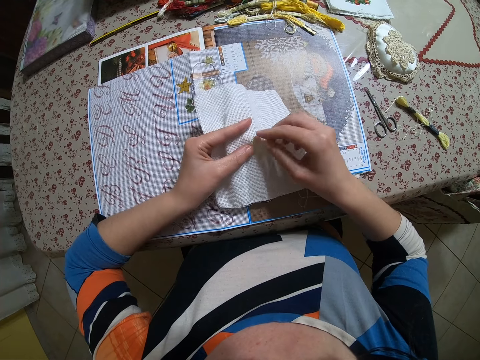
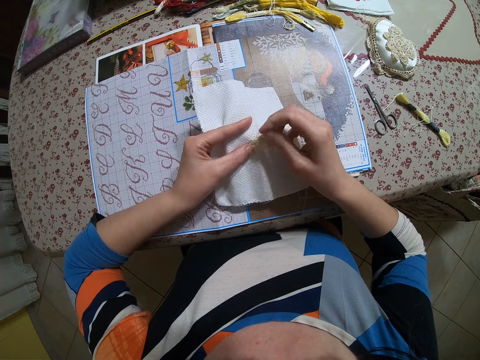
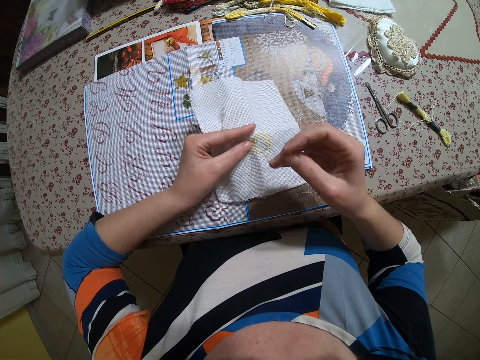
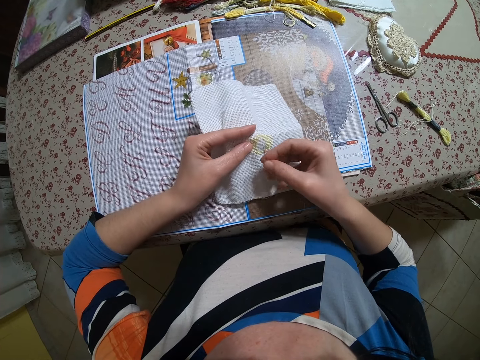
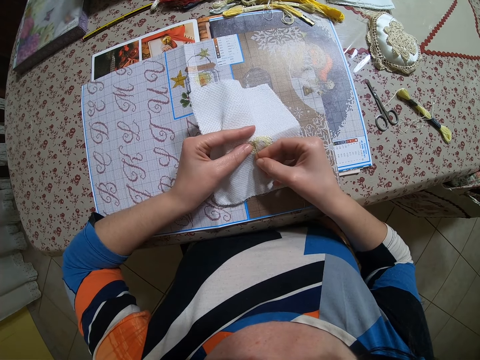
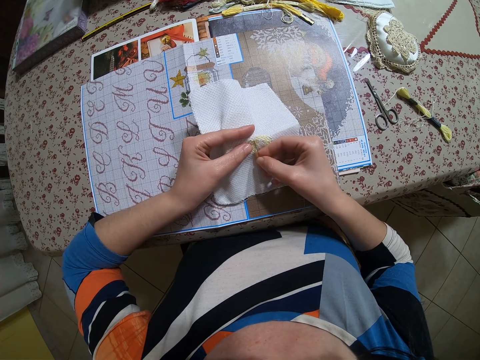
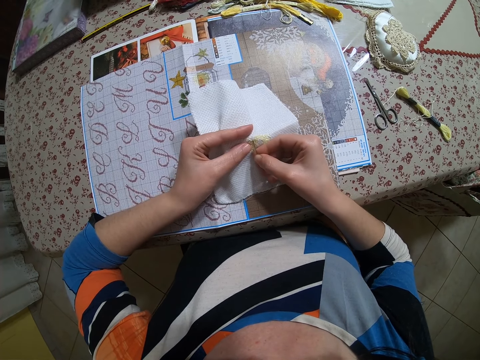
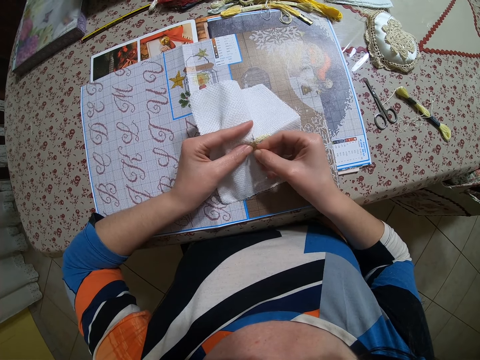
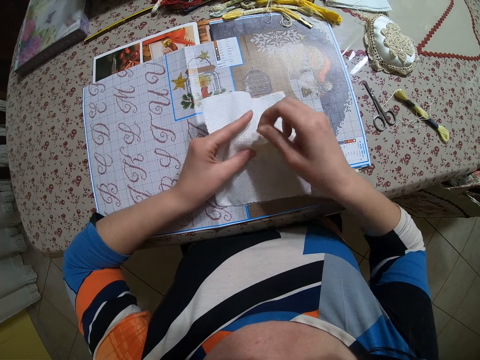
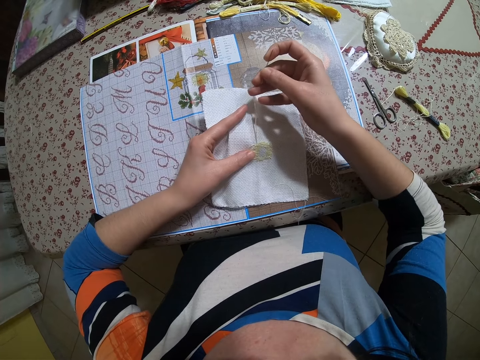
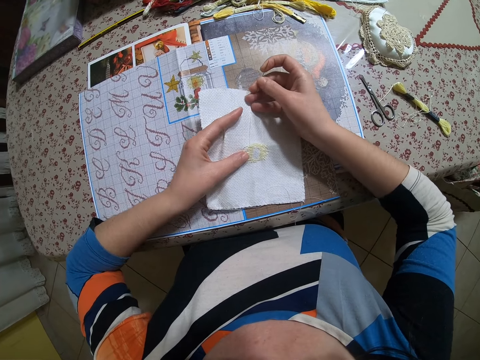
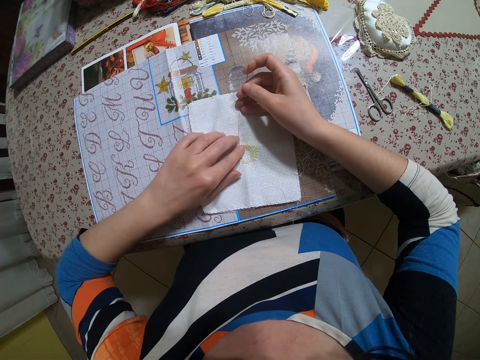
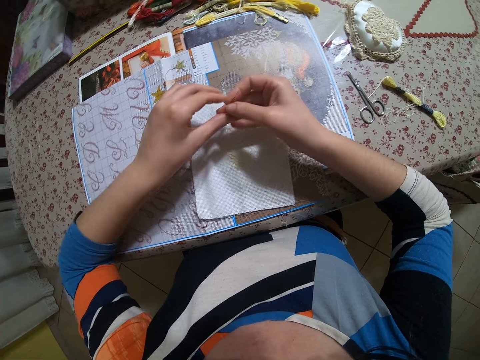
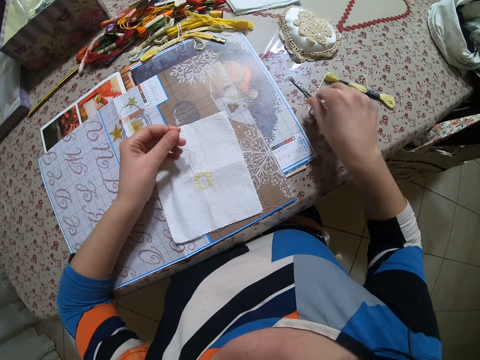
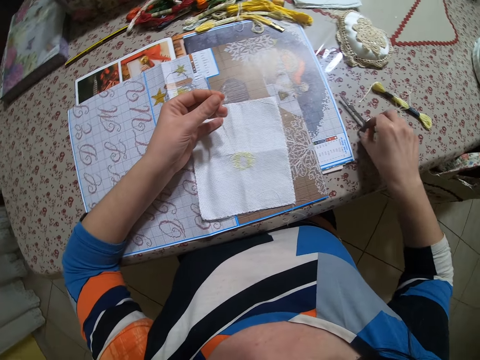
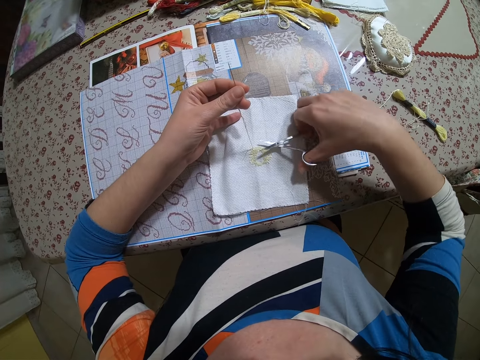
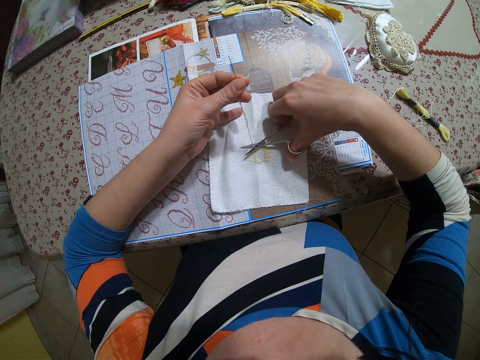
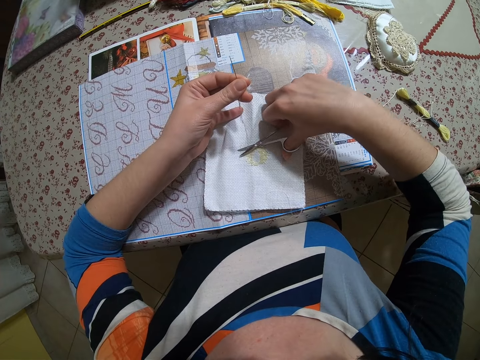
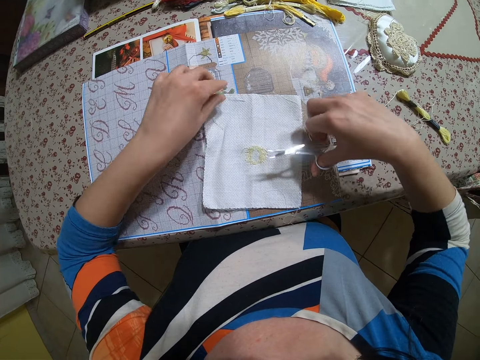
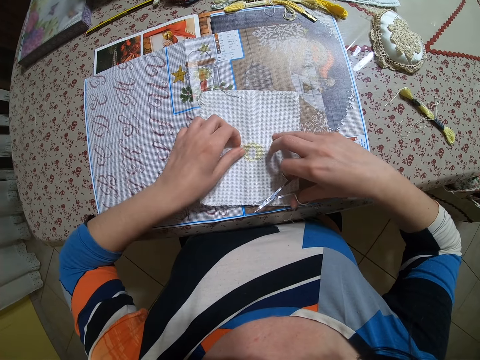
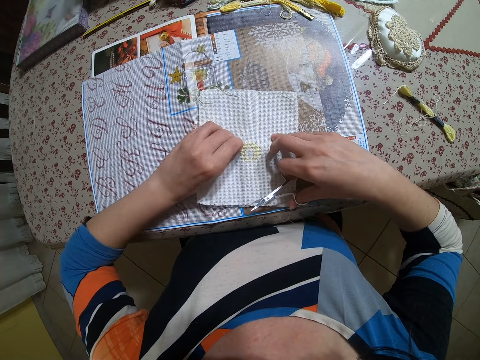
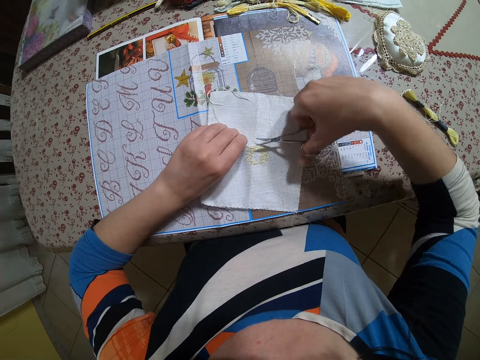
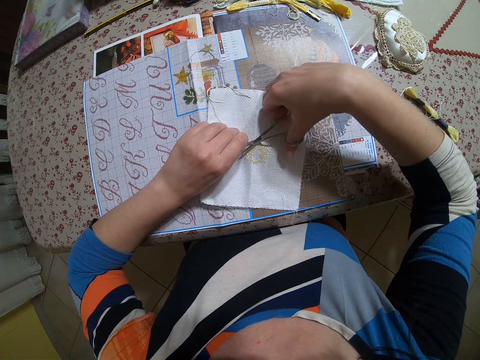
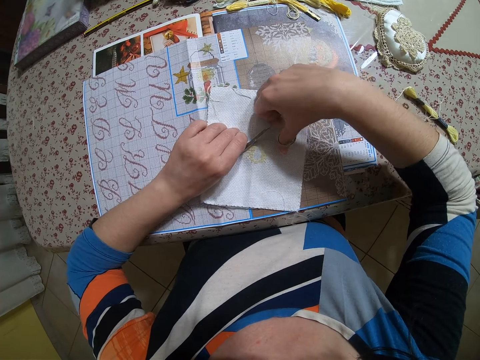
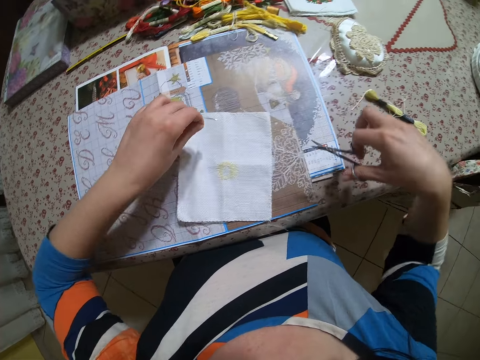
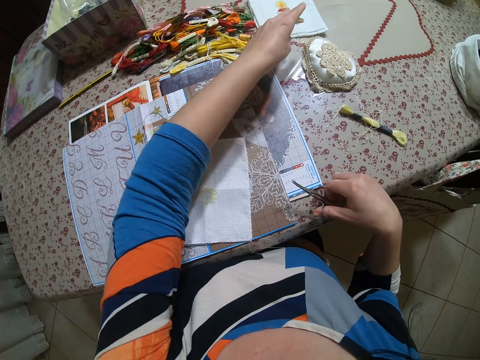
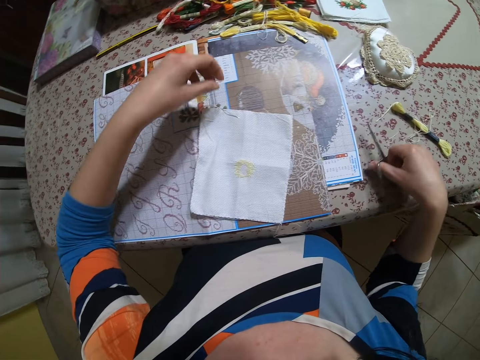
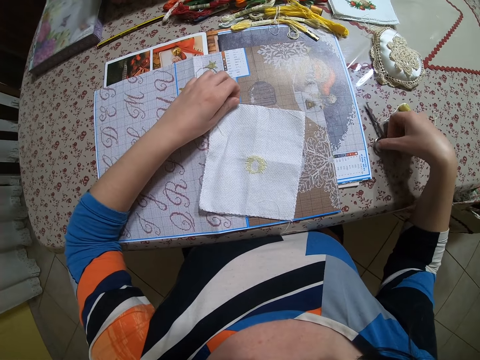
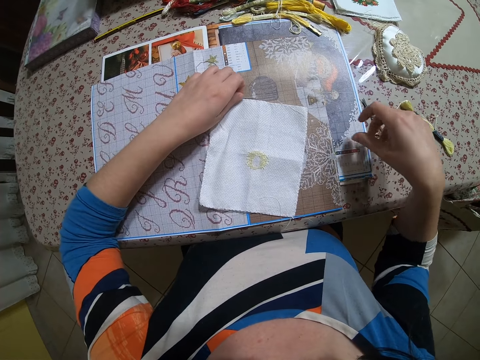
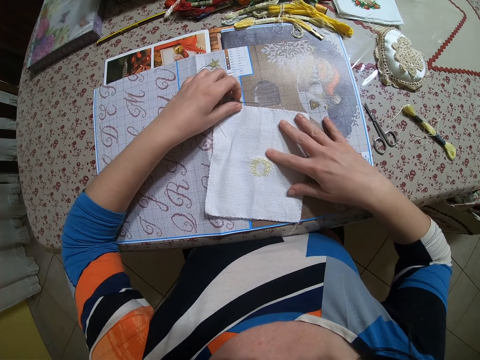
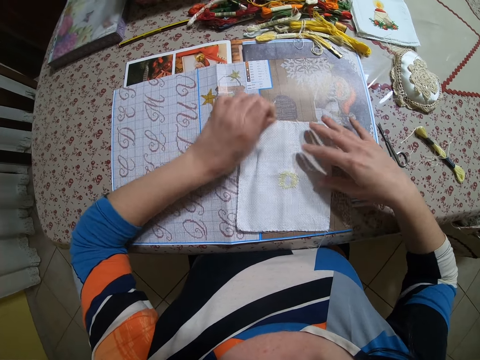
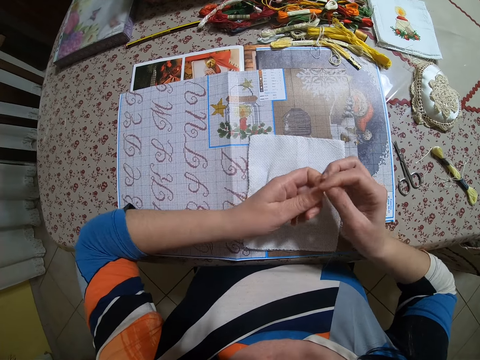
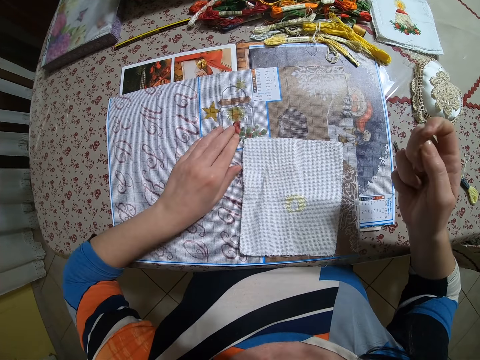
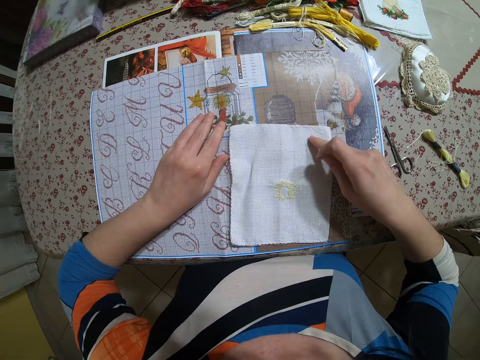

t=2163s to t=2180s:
The camera wearer drops the piece of cloth in her left hand on the book. She passes the needle to her left hand. She holds the thread. She picks the scissors with her right hand. She cuts the thread with the scissors in her right hand. She drops the threaded needle in her left hand on the book. She pulls the thread on the piece of cloth with her left hand. She touches the stitched part on the fabric. She cuts the thread with the scissors in her right hand. She drops the thread on the table with her left hand. She drops the pair of scissors on the table with her right hand. She adjusts the fabric on the table with her right hand. She picks up the thread and needle from the table with her left hand. She transfers the thread and needle from her left hand to her right hand.

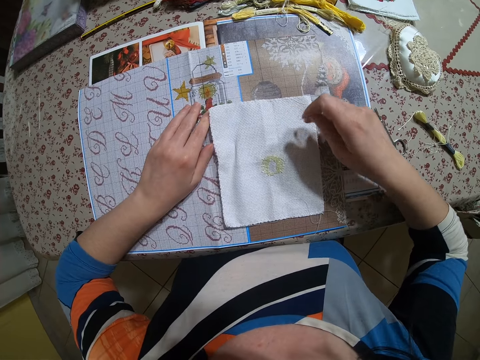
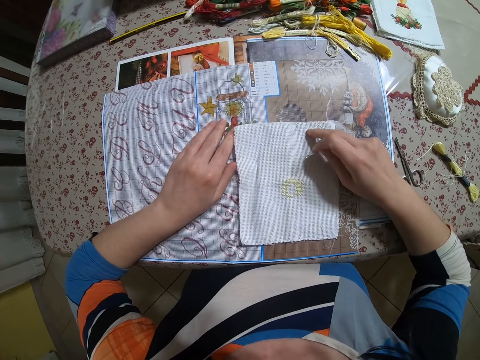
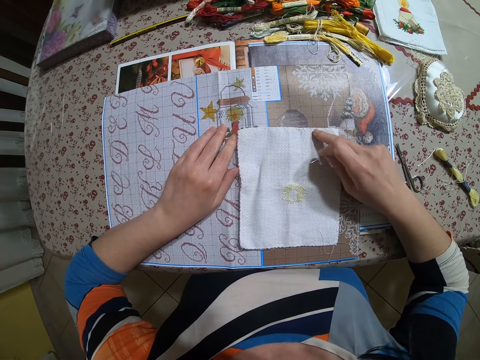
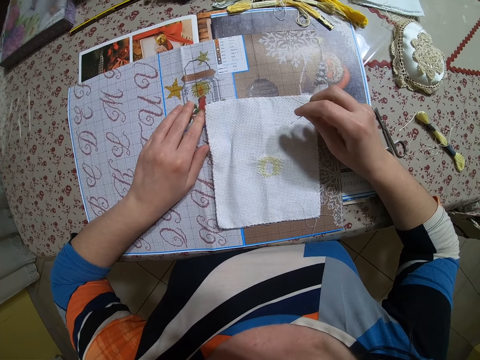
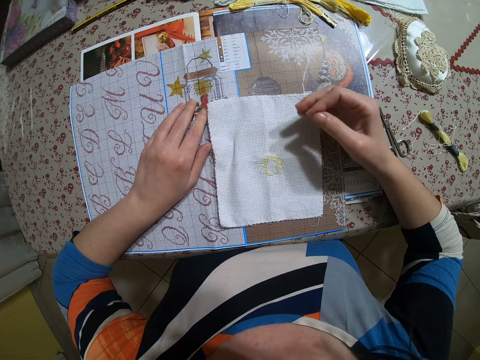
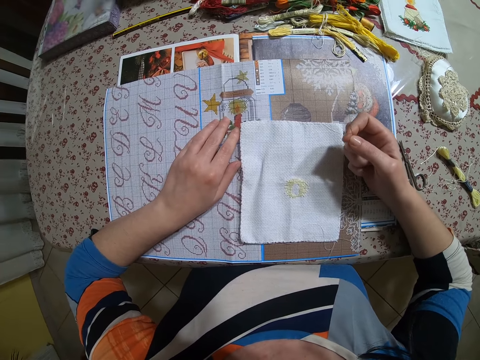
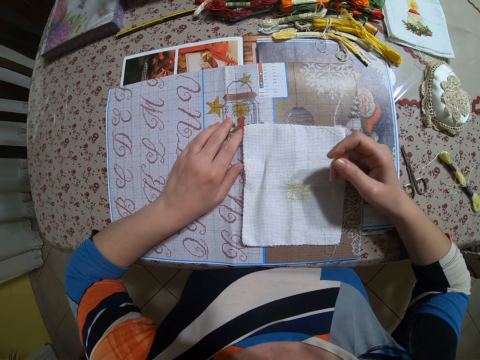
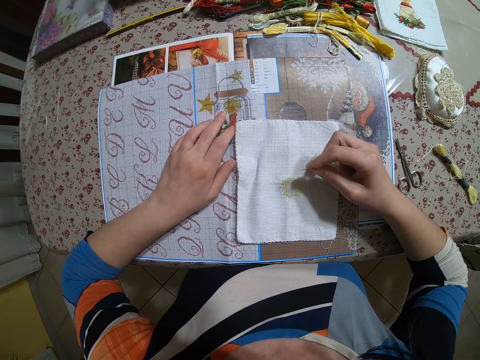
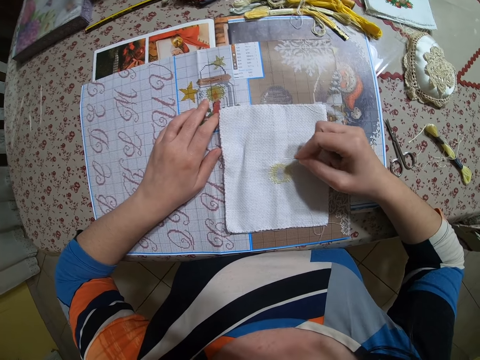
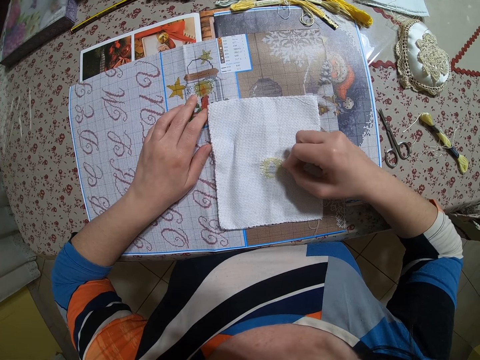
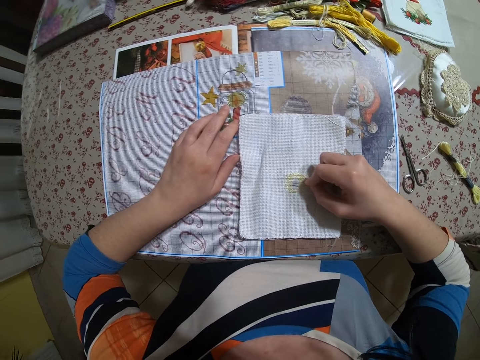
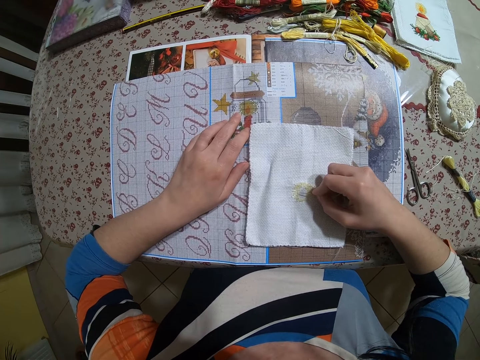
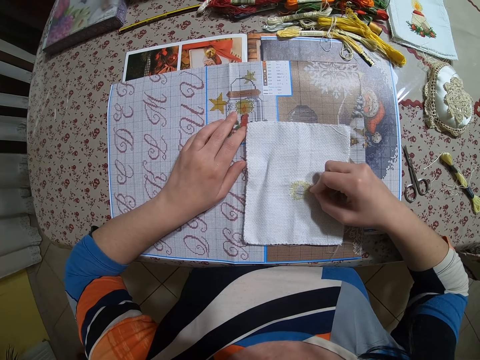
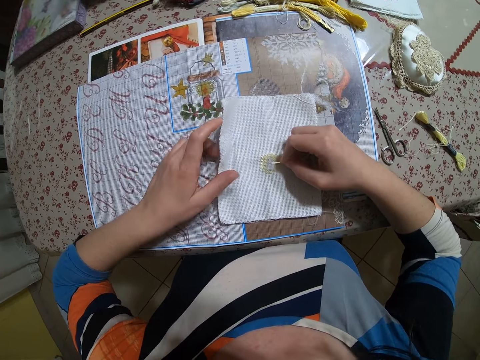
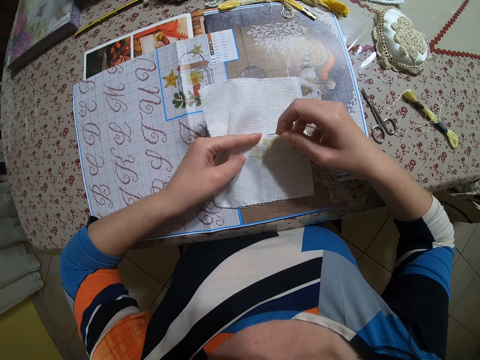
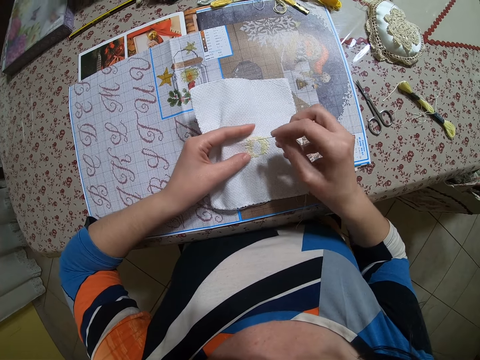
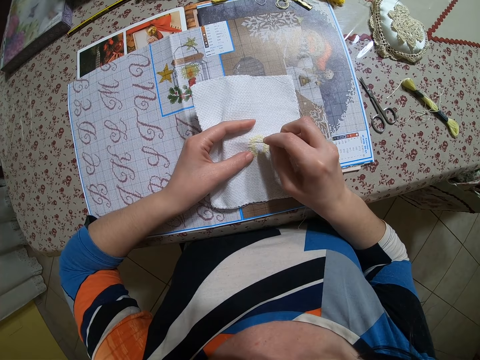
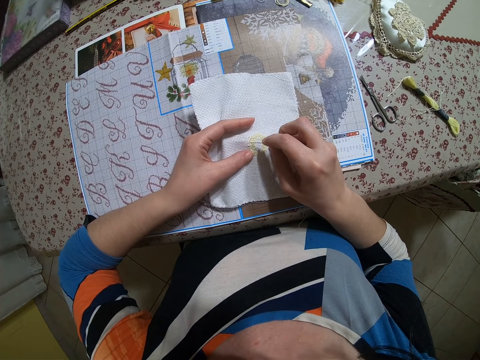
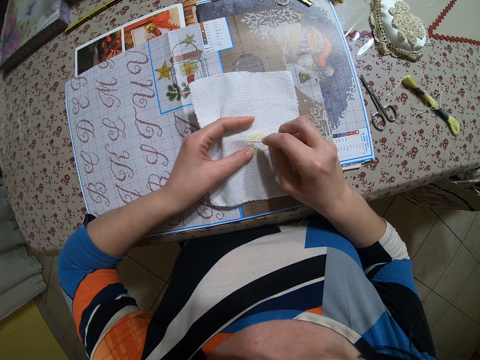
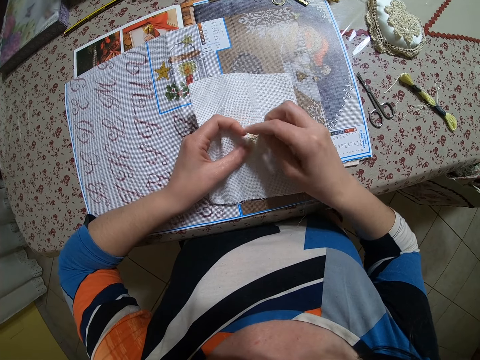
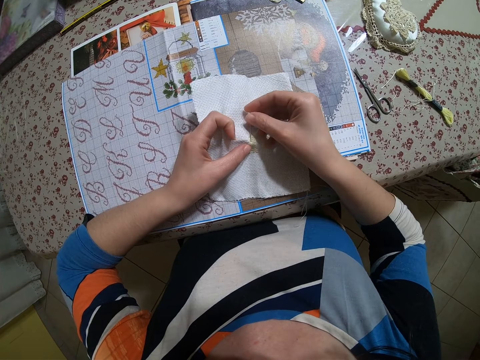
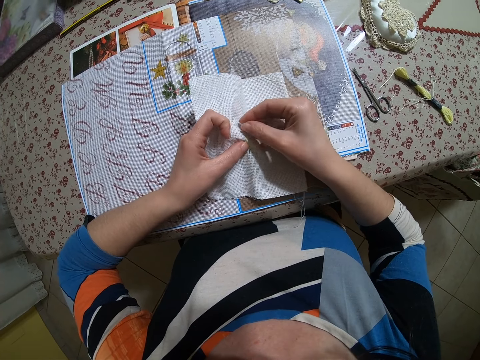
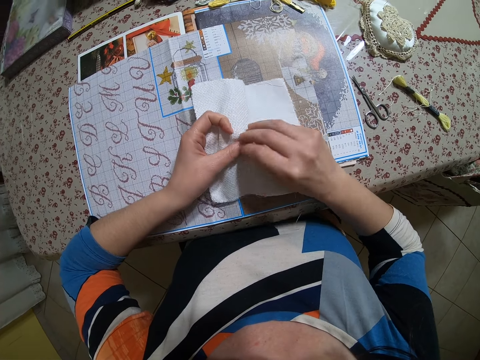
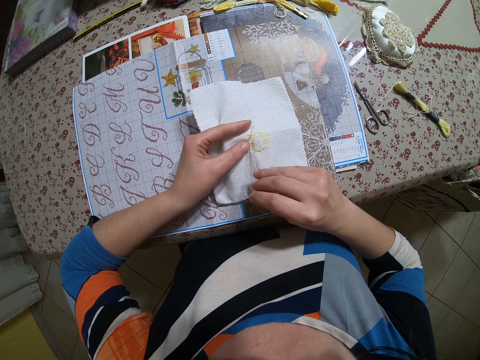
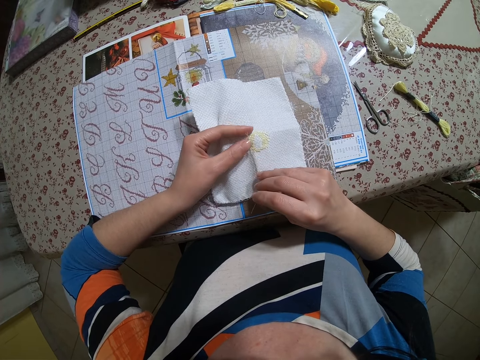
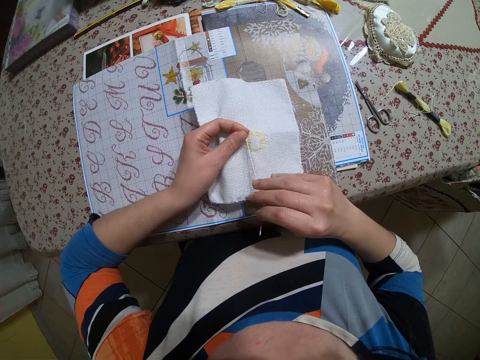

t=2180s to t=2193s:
The camera wearer adjusts the fabric on the table with her right hand. She moves the hand. She picks up the fabric from the table with her left hand. She sews the fabric with the needle and thread in her right hand.
